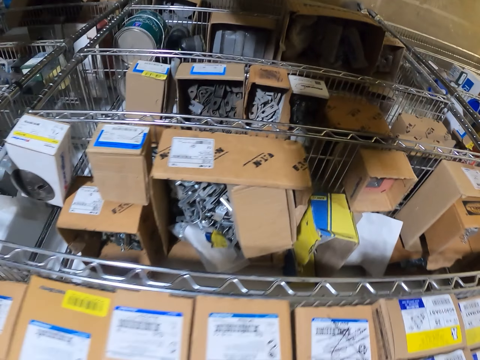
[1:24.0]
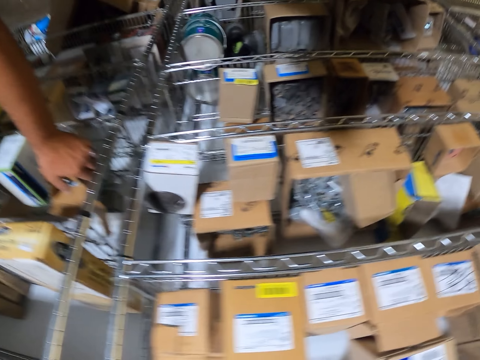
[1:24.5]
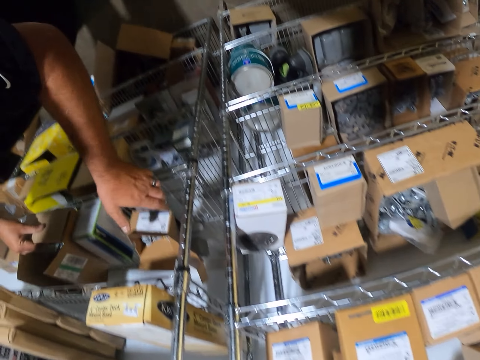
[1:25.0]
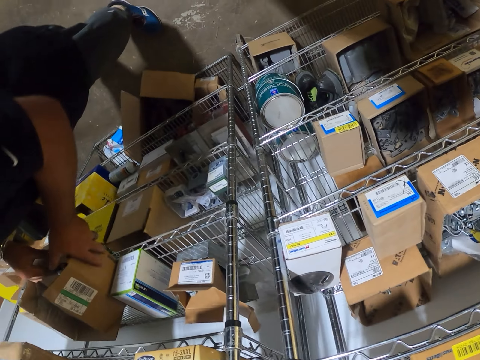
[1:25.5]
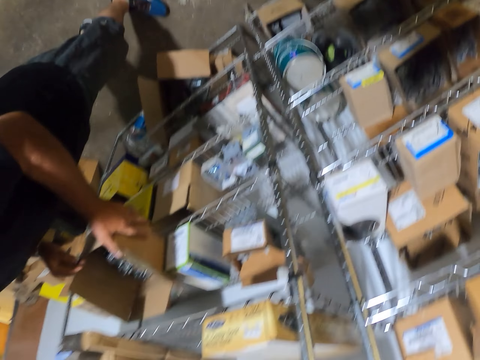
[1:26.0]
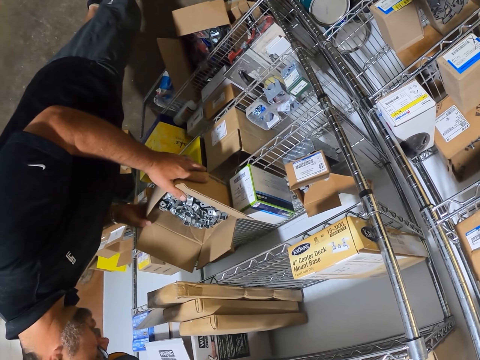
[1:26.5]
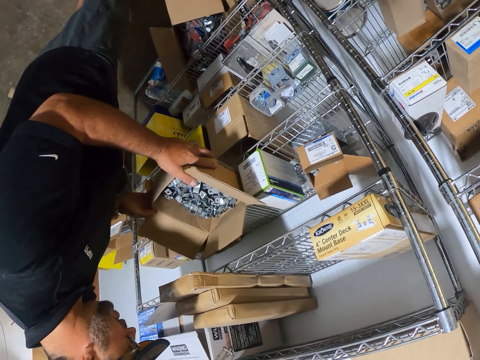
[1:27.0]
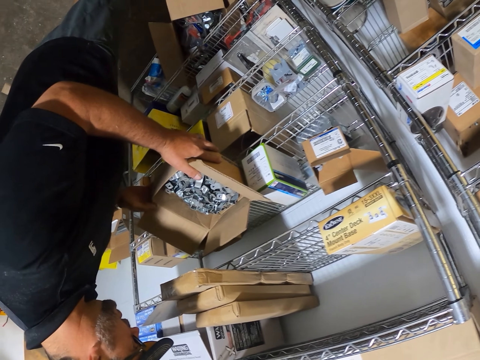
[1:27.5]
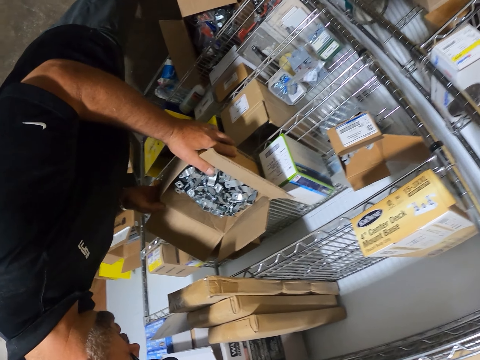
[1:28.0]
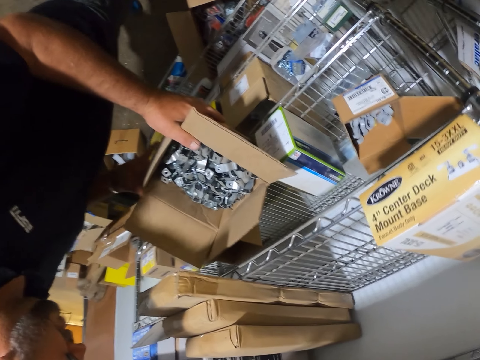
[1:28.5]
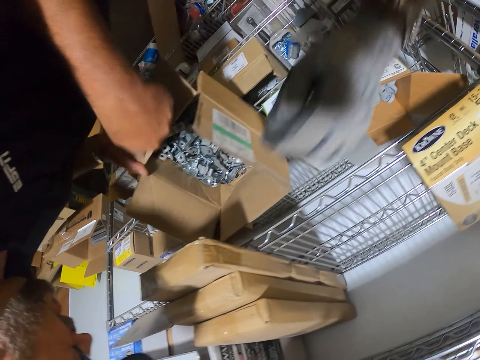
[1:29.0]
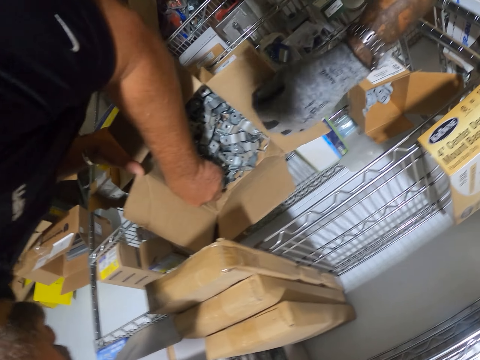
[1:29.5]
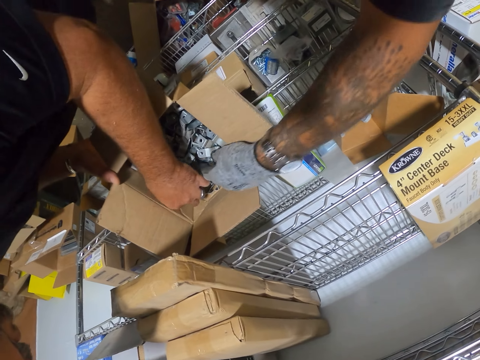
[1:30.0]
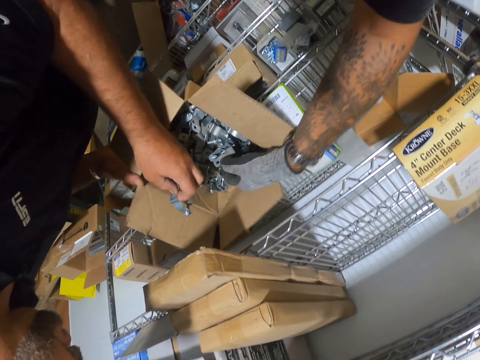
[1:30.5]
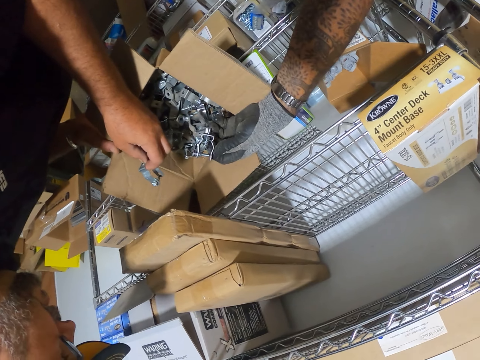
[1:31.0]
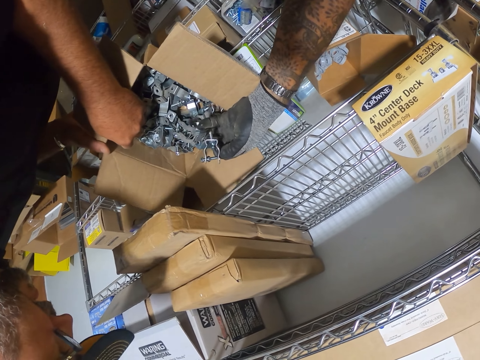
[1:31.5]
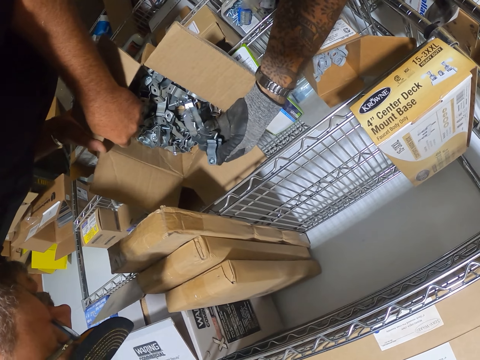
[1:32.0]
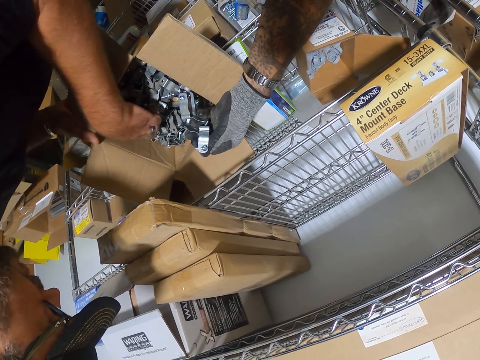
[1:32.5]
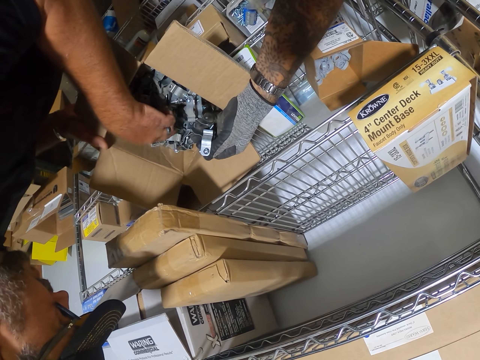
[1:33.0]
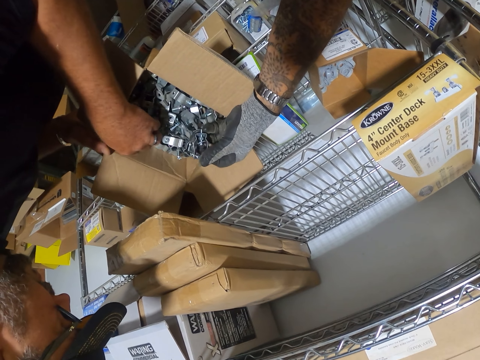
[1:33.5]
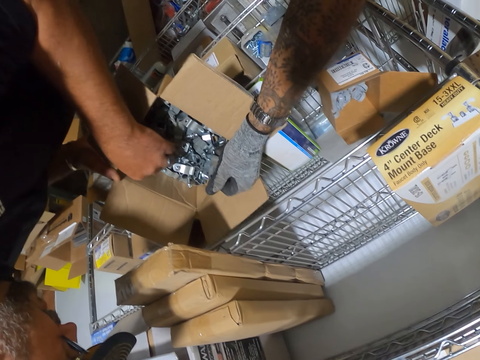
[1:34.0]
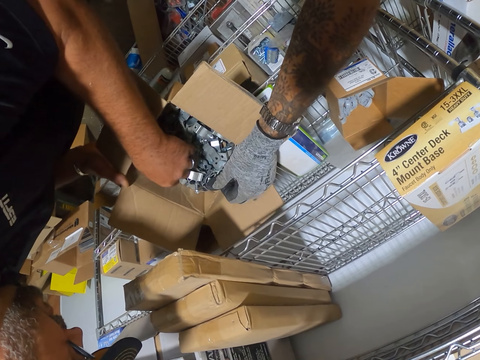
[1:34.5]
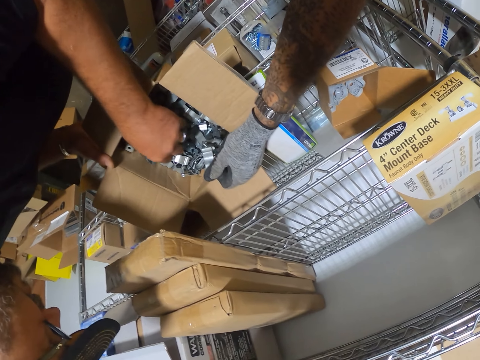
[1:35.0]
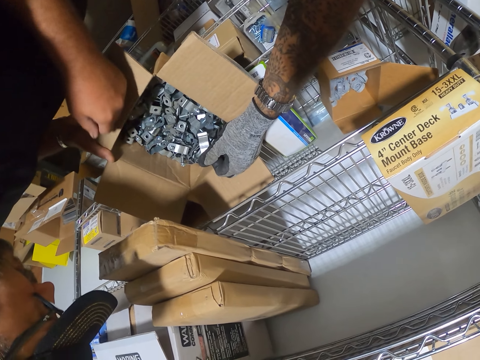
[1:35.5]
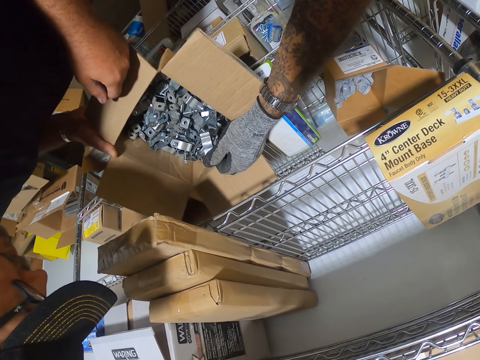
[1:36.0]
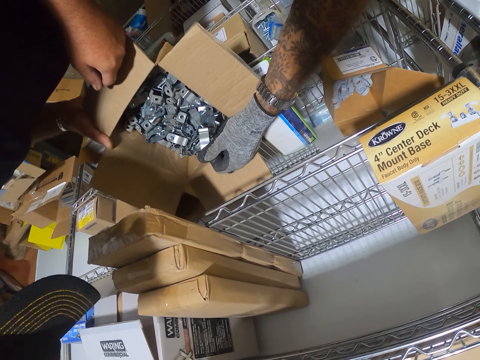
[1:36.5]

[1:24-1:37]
The camera wearer moves the boxes. They touch something. A man touches something.

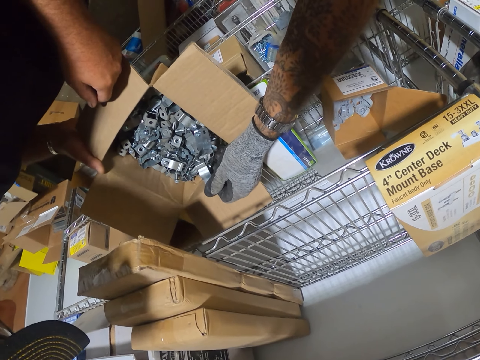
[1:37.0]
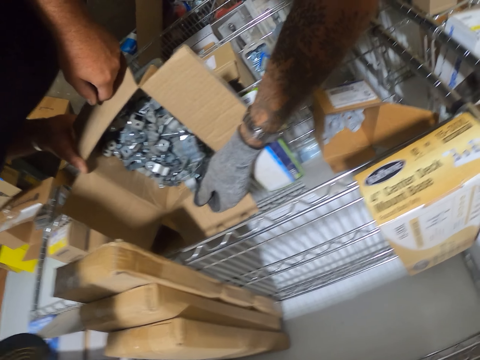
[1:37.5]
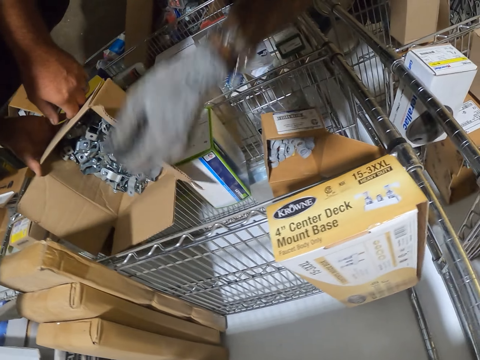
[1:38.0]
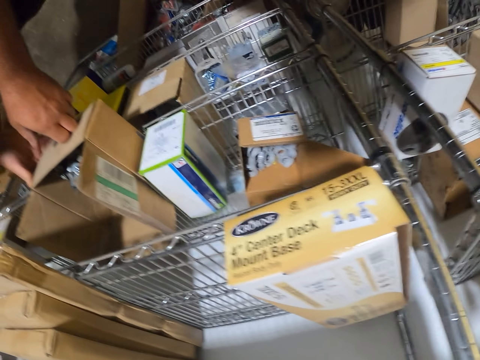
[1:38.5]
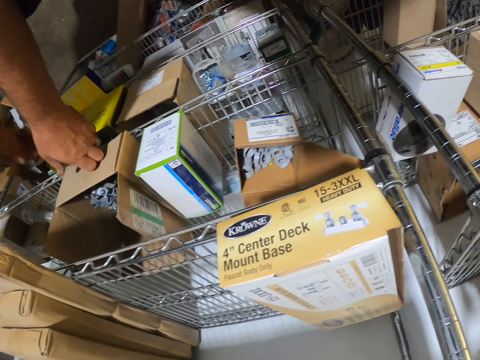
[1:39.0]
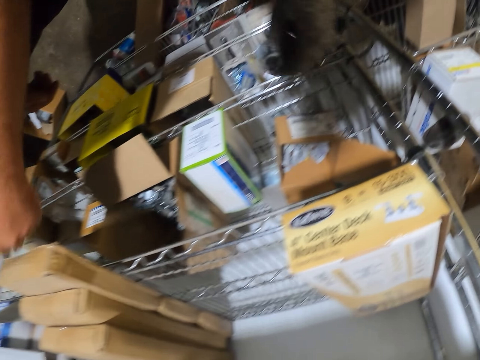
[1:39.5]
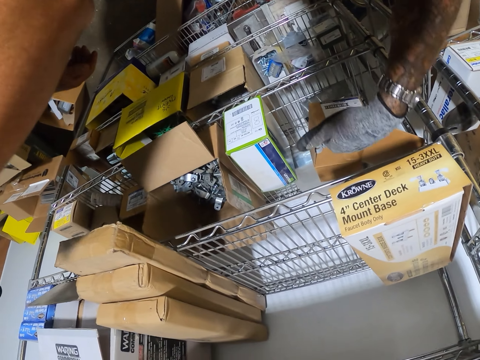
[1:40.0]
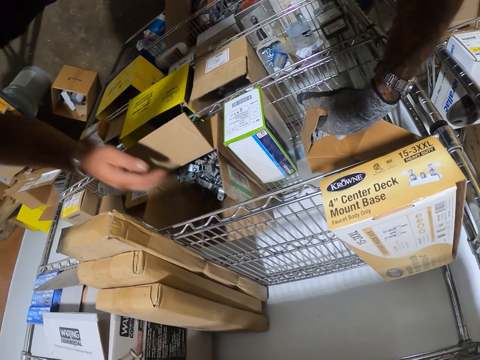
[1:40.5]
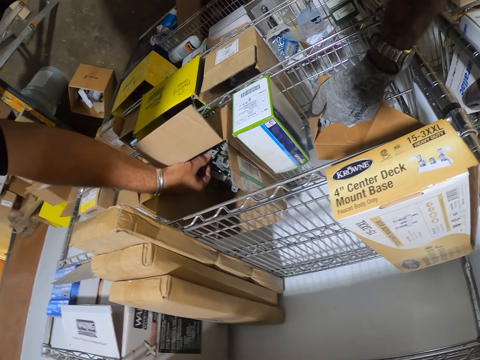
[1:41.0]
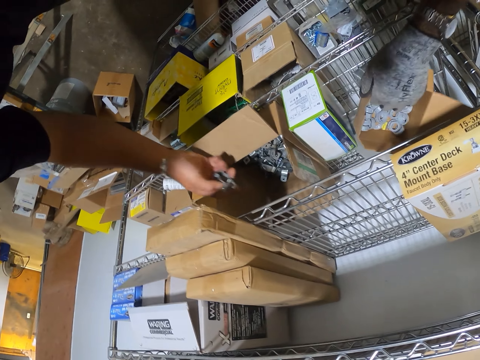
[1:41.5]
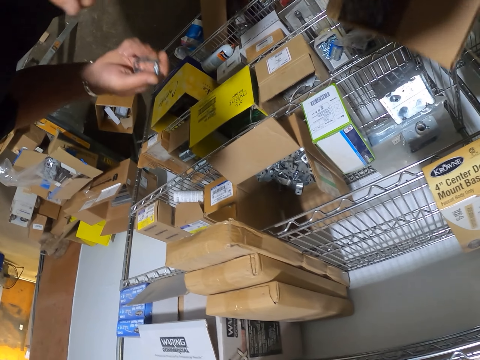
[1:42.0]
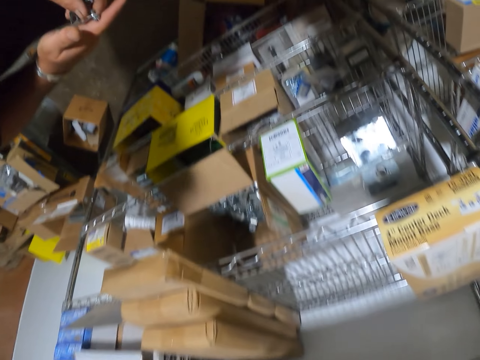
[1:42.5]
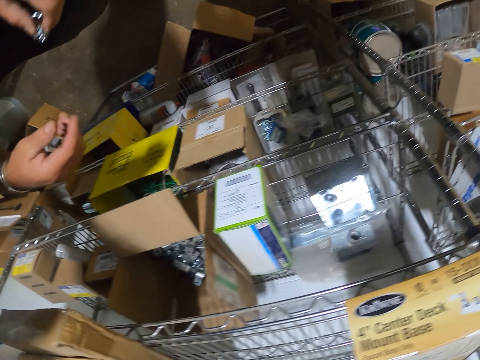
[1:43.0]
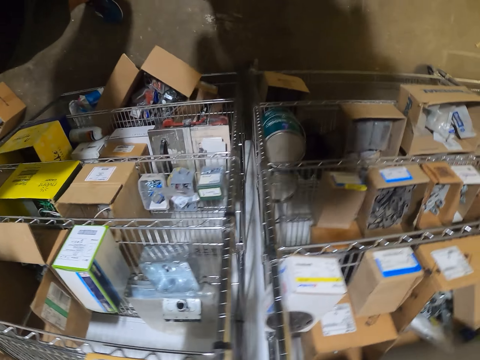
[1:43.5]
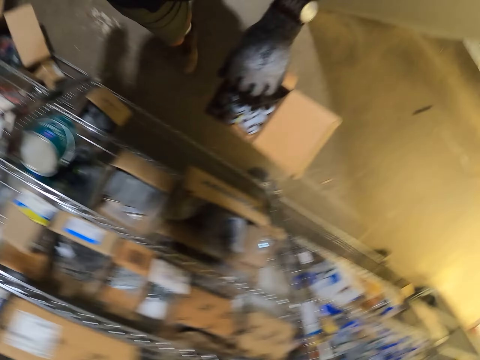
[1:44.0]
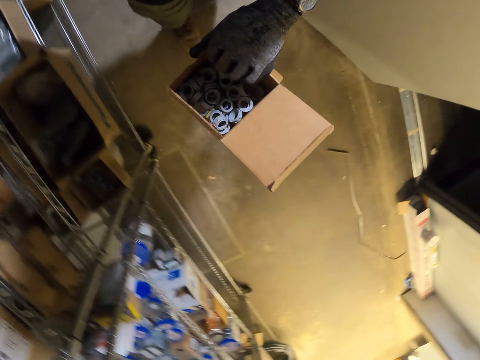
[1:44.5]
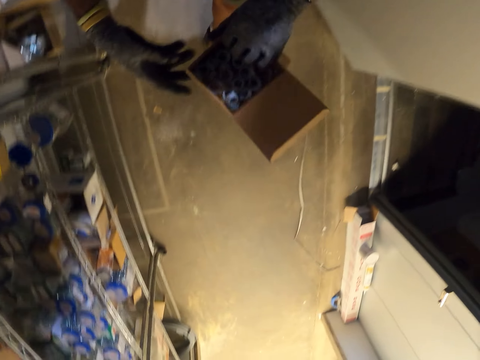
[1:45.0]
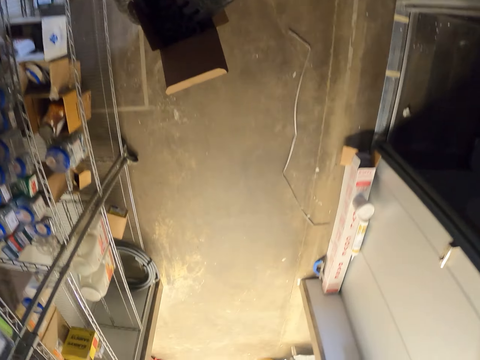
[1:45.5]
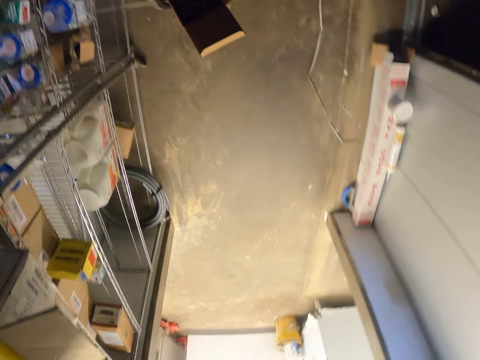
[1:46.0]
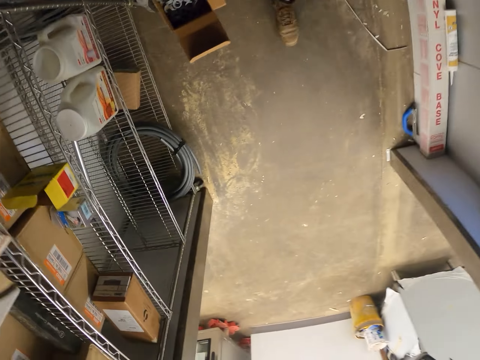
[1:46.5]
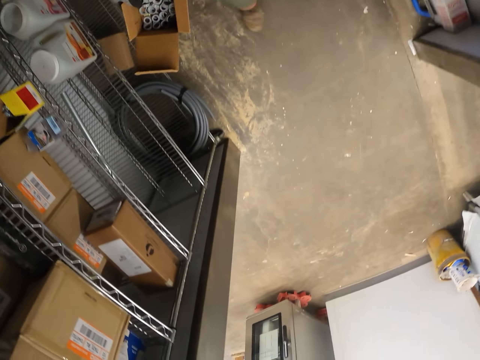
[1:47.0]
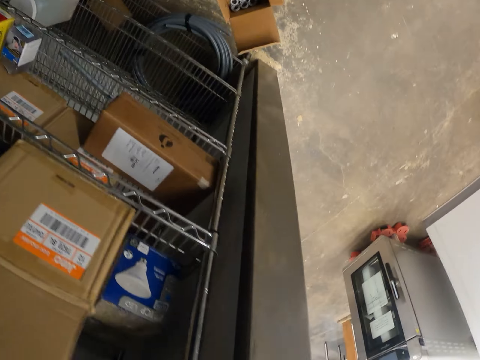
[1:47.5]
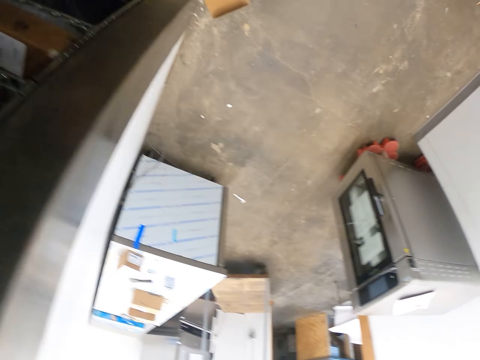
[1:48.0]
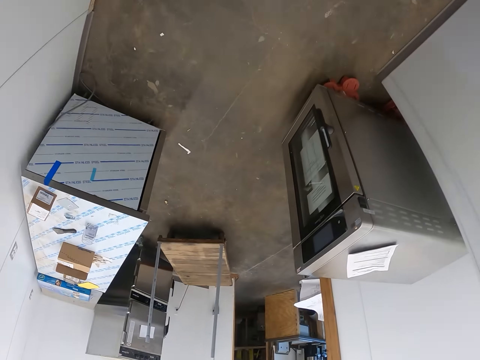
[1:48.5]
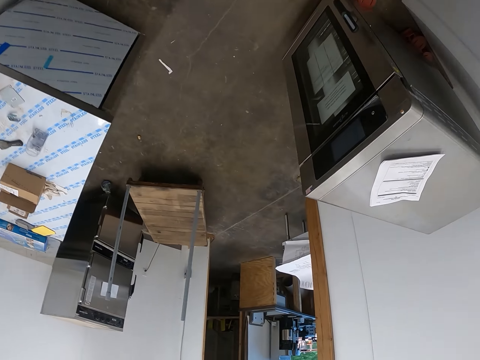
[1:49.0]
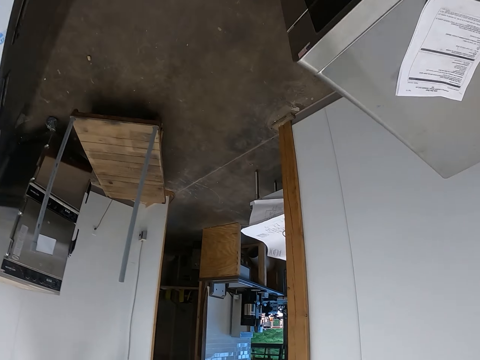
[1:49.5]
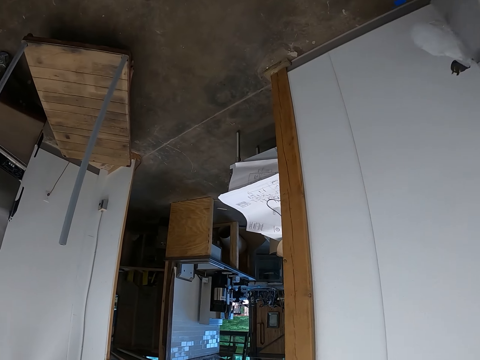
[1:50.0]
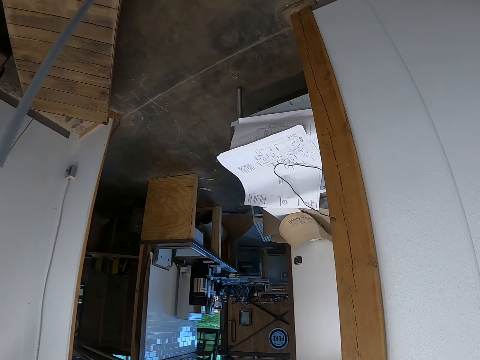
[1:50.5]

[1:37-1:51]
A man looks at something. The camera wearer walks with the box.
